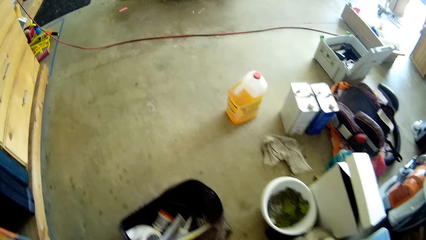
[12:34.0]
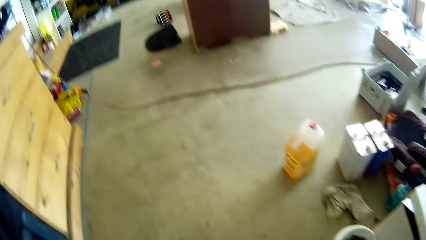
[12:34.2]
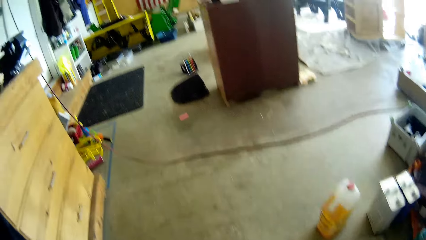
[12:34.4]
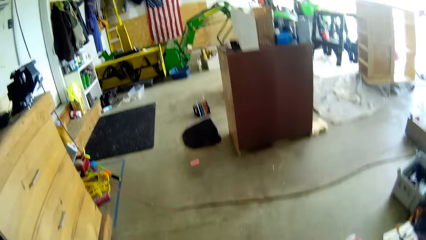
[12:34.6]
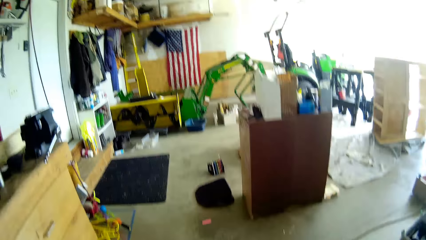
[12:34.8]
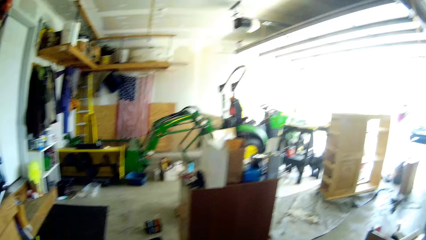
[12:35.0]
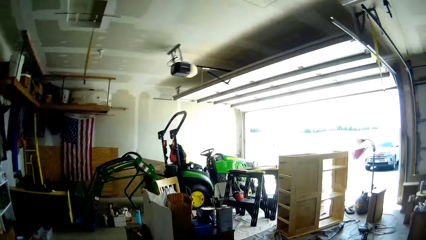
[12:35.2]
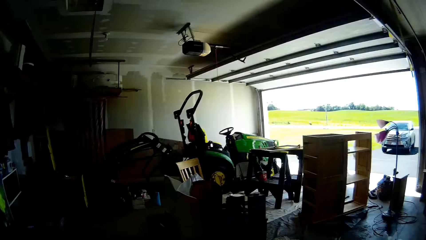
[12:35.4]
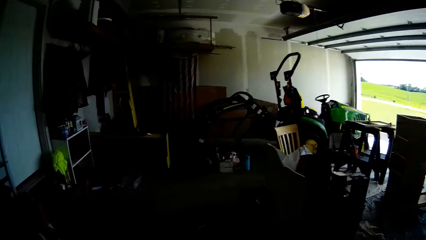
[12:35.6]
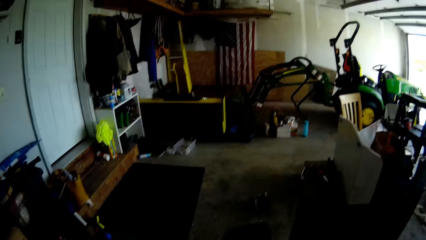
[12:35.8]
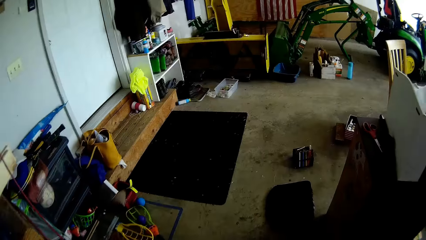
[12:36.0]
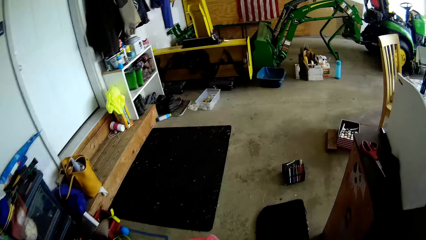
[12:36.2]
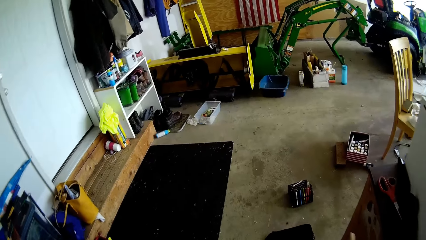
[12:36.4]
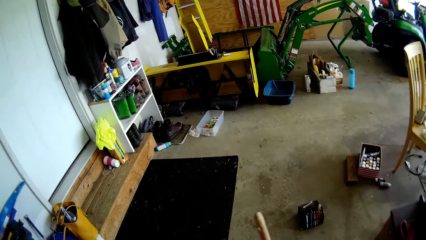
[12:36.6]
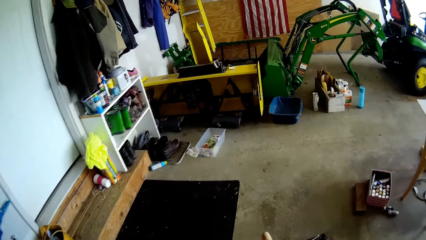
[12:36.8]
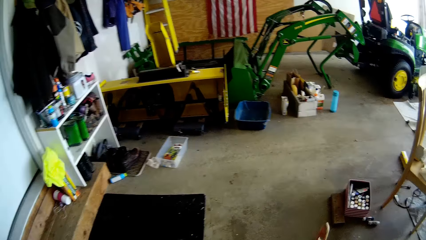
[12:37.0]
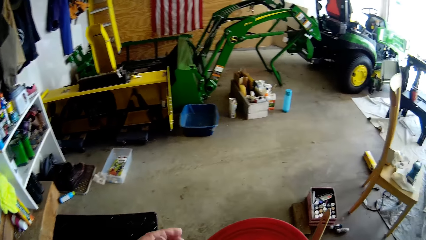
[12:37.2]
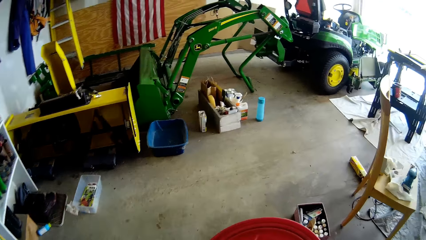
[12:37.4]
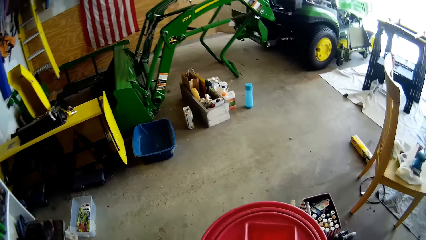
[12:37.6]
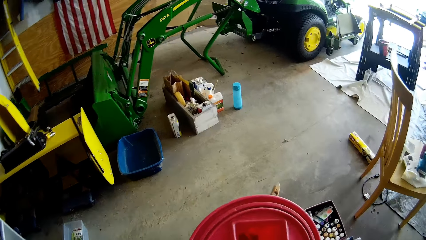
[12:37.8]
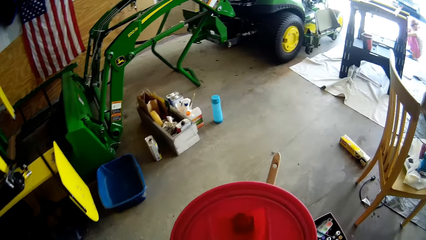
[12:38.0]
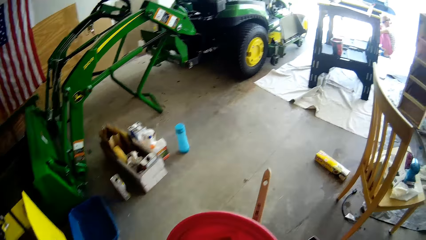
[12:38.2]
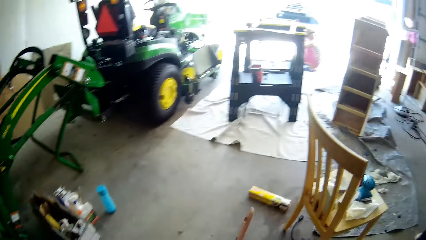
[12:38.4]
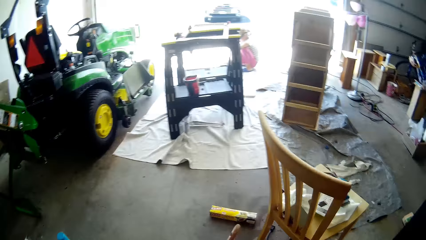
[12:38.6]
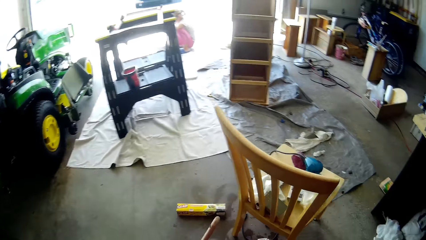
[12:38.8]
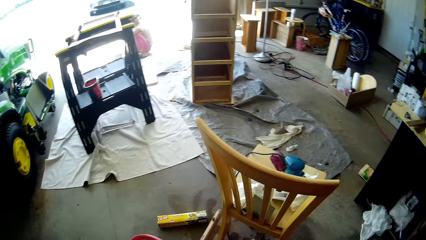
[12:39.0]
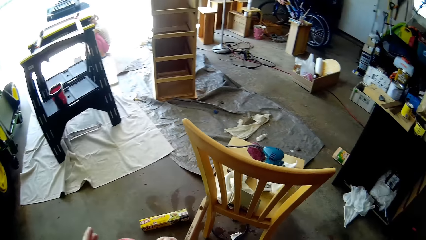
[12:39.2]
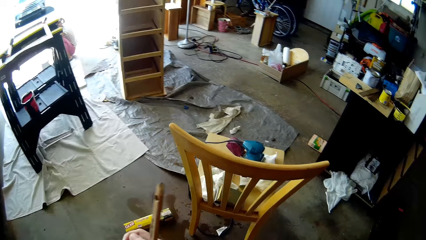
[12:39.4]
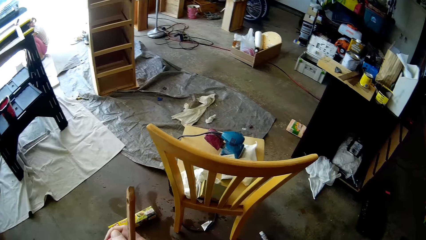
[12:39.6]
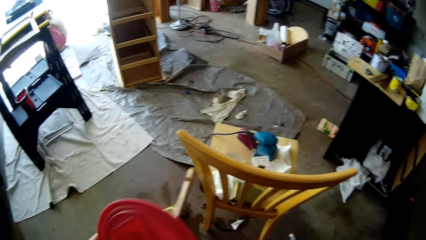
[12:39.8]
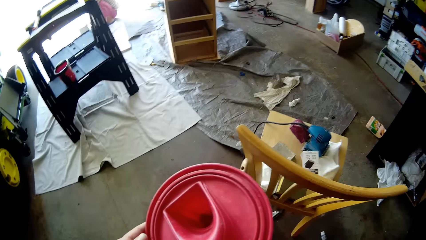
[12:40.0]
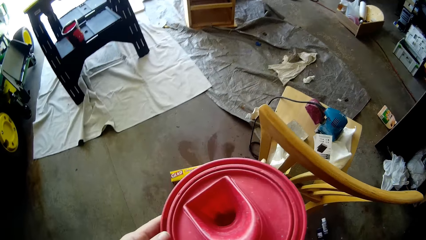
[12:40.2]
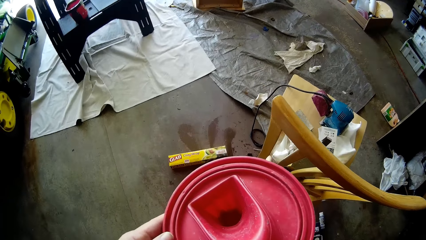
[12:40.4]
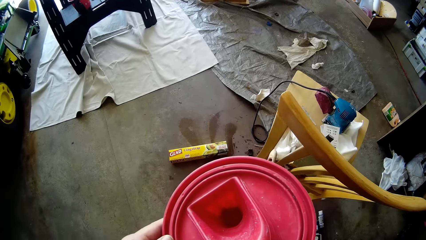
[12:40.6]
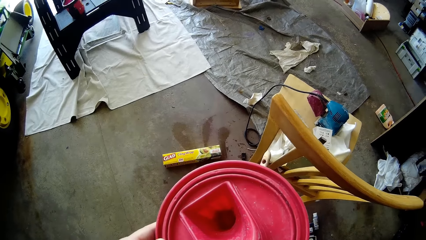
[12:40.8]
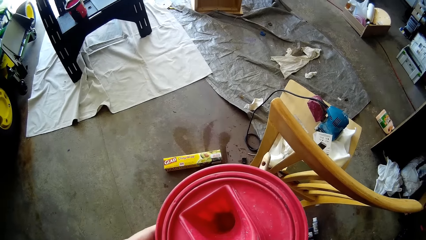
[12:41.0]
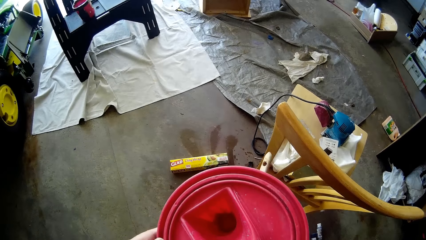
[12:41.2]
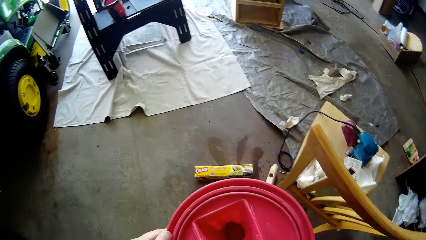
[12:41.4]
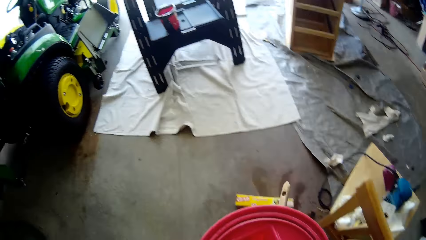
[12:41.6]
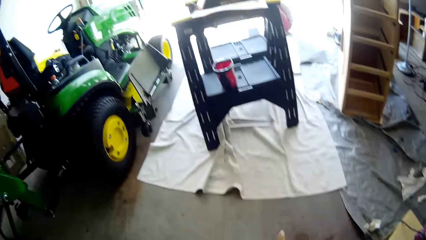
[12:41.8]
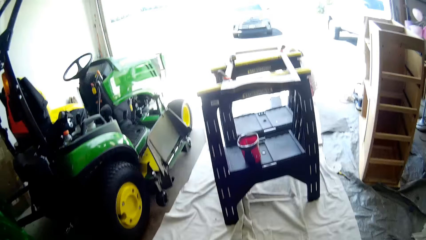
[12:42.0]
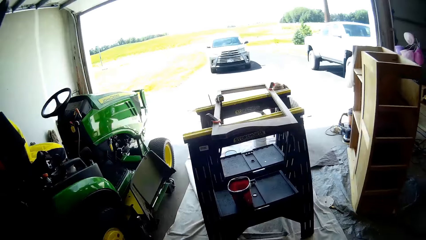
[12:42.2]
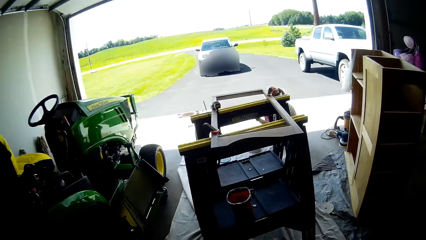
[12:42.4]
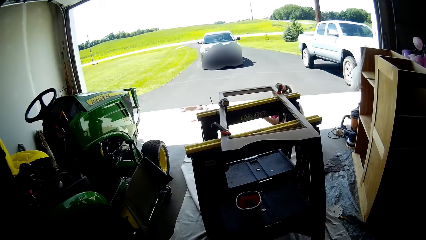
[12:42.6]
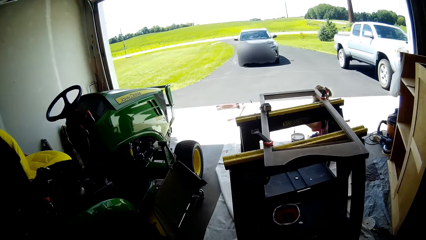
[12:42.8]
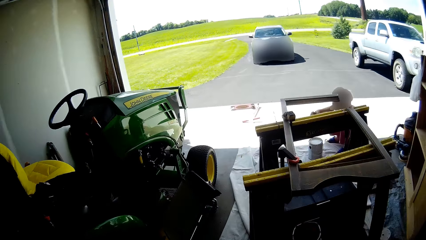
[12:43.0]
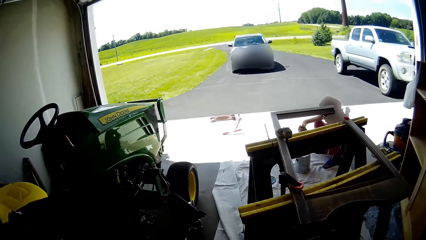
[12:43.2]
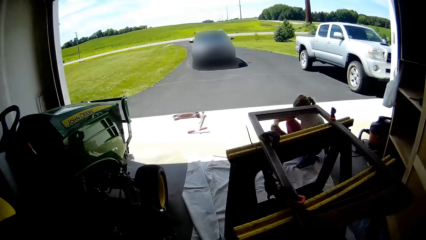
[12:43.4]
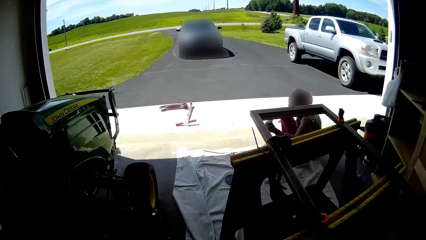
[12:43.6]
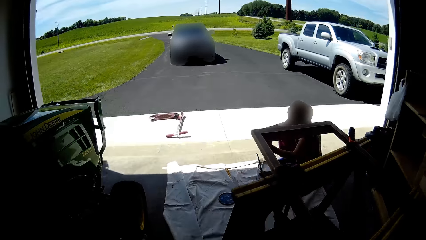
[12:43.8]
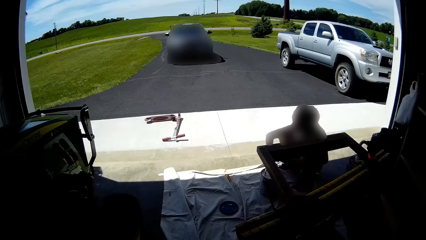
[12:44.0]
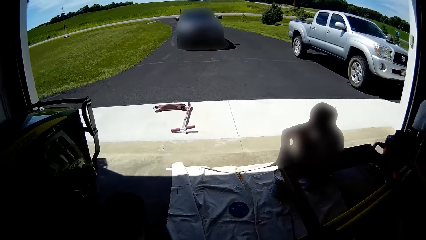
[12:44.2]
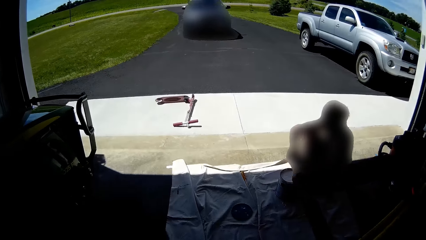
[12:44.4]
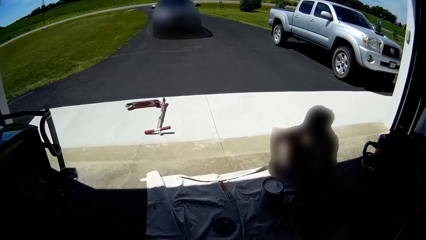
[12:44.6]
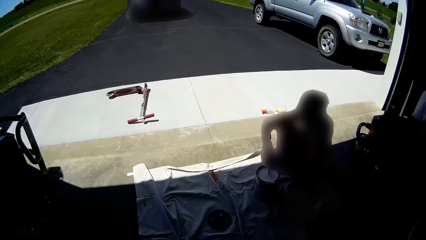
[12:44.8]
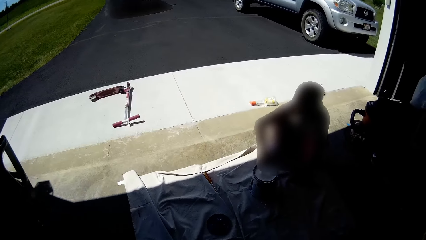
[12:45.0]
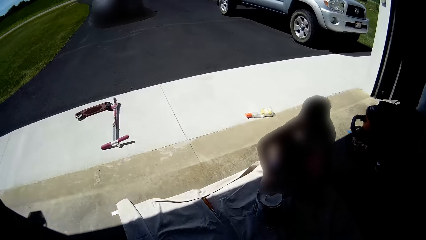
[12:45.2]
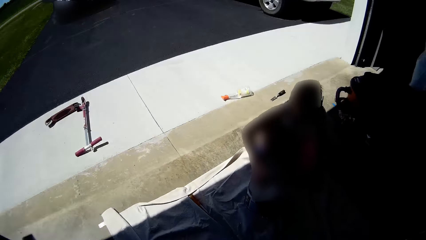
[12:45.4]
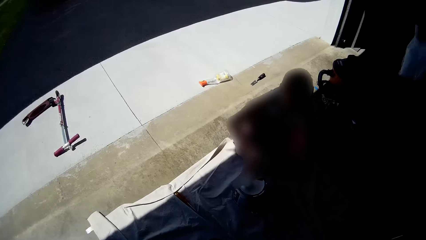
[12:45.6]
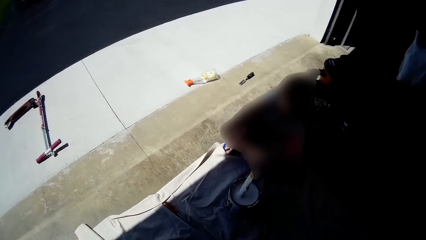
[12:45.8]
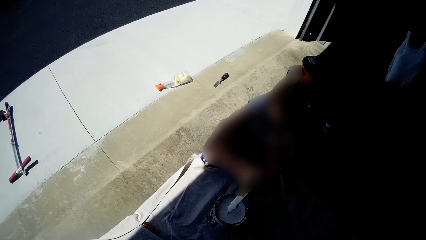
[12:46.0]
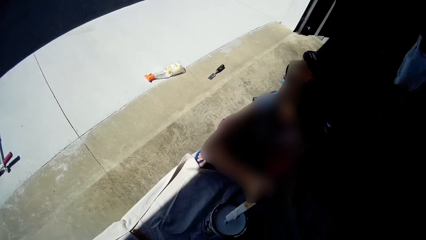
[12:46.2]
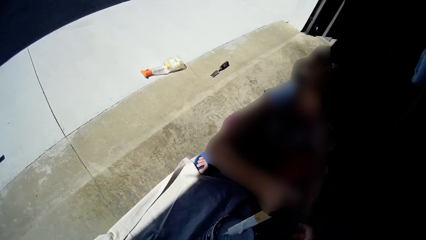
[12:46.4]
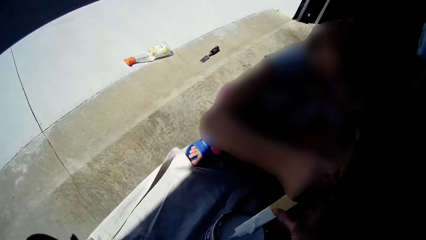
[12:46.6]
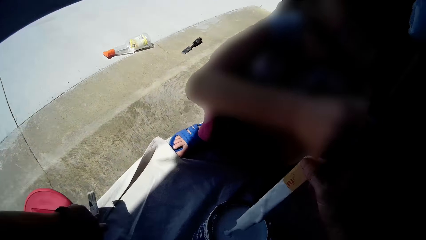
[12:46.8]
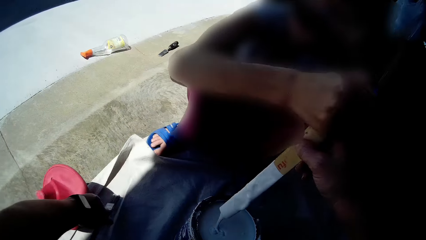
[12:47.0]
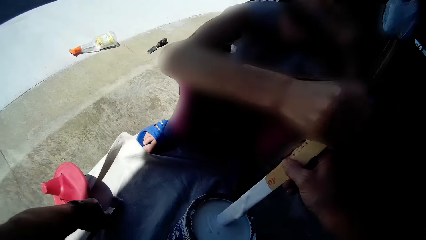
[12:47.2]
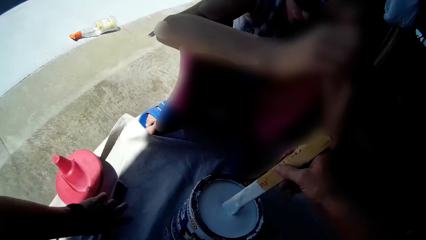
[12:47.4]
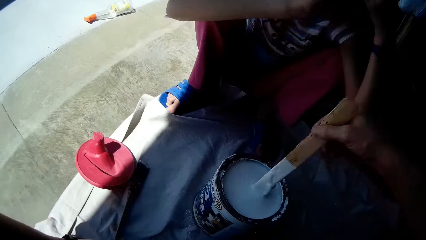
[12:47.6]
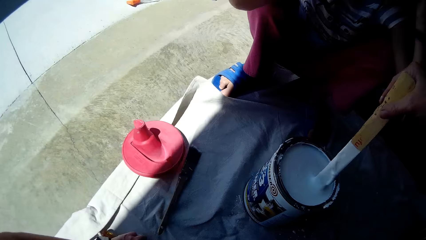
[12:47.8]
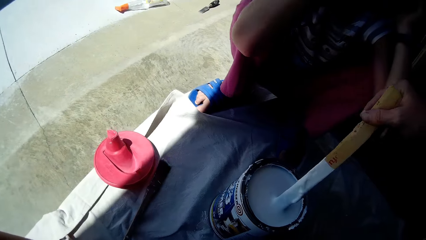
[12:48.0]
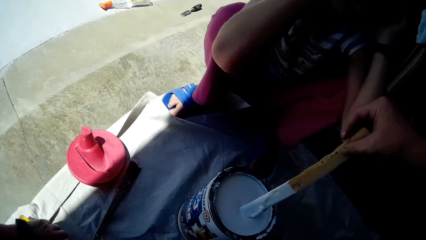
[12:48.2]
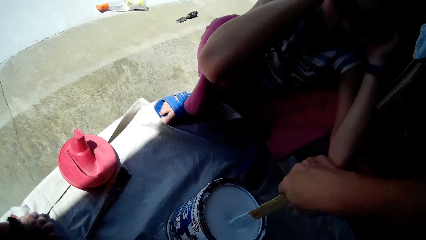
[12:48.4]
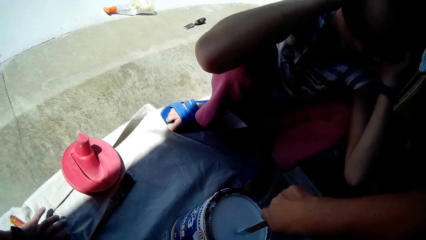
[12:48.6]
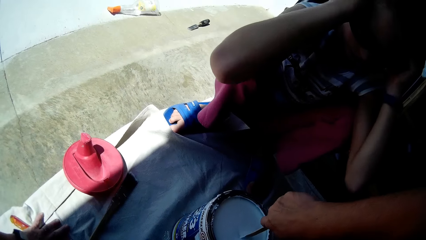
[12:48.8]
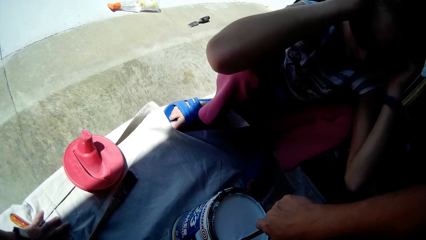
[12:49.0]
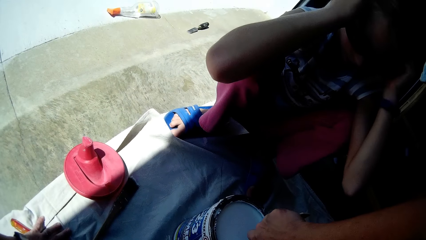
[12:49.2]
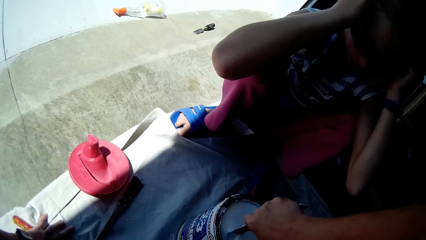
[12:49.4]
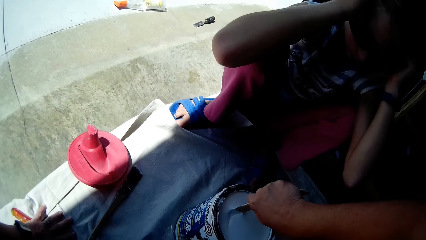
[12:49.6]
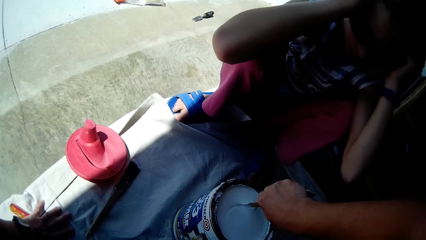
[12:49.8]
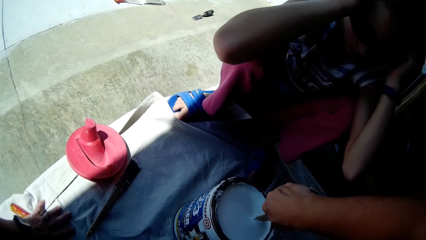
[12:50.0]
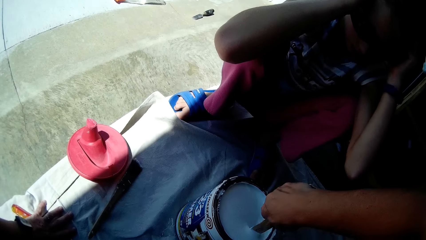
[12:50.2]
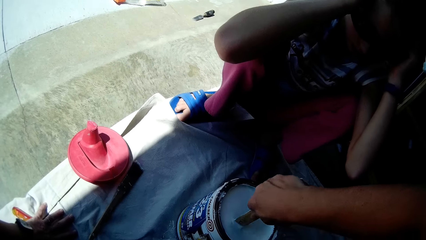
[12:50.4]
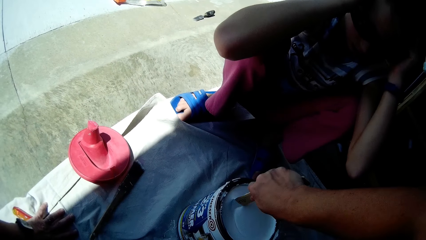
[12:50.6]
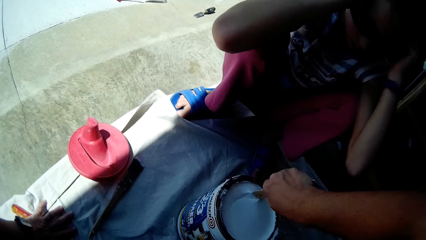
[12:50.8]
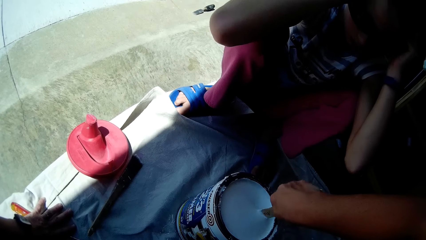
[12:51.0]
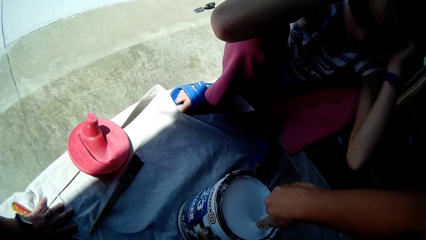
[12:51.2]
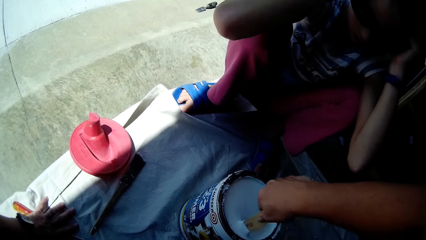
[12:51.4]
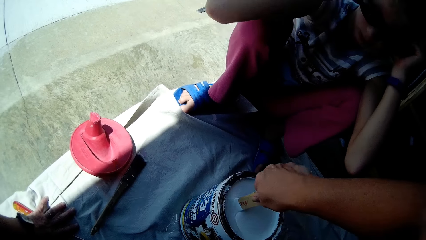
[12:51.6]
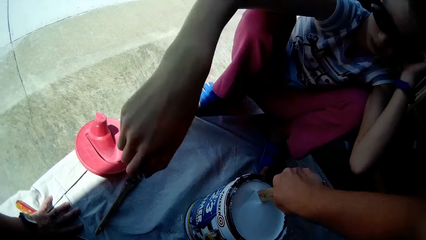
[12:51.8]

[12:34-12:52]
The camera wearer moves around the workshop. She holds the paintbrush in her right hand. She looks at the lid. She moves around the workshop. She interacts with a woman. The woman mixes paint in a paint container with the yardstick in both hands. The camera wearer collects the yardstick from the woman with her right hand. She drops the paint lid and the paintbrush on the floor with her left hand. She mixes the paint in the paint container with the yardstick in her right hand. She talks to the woman.
